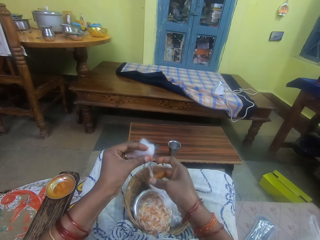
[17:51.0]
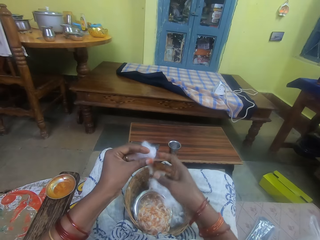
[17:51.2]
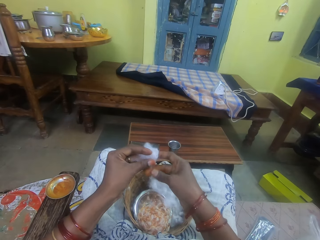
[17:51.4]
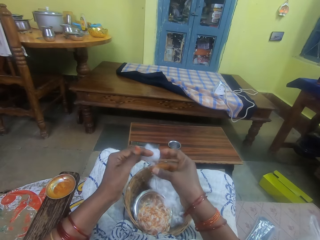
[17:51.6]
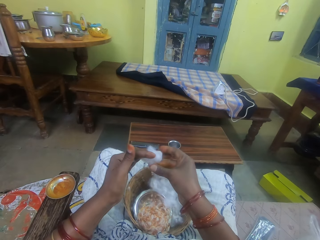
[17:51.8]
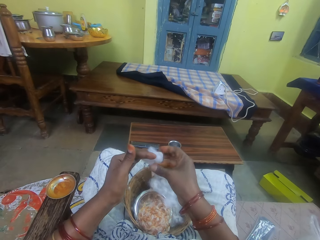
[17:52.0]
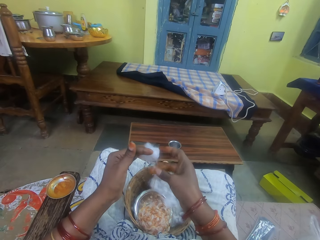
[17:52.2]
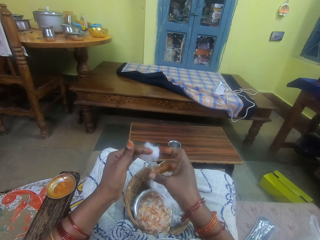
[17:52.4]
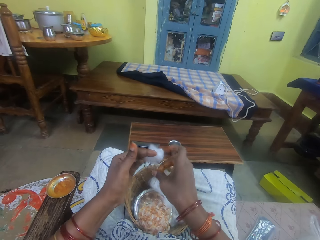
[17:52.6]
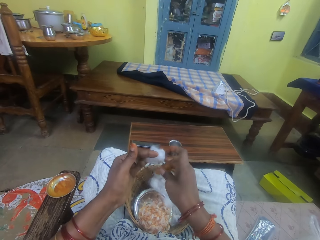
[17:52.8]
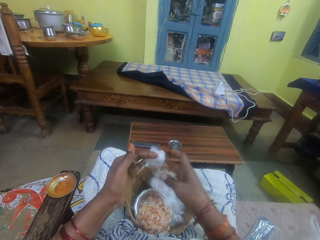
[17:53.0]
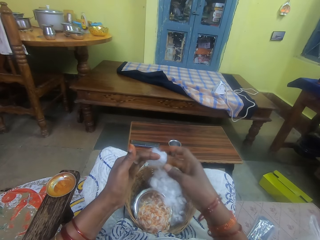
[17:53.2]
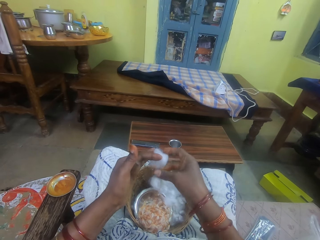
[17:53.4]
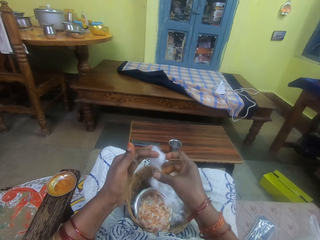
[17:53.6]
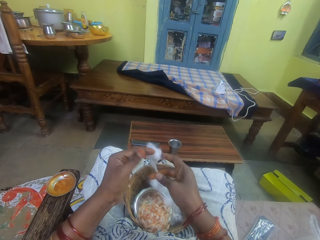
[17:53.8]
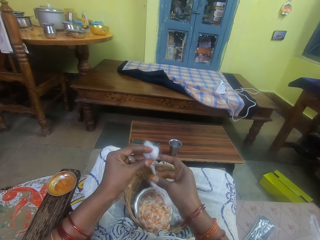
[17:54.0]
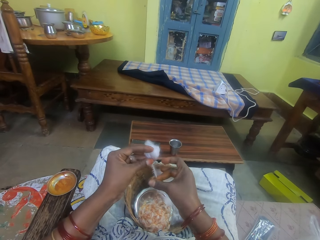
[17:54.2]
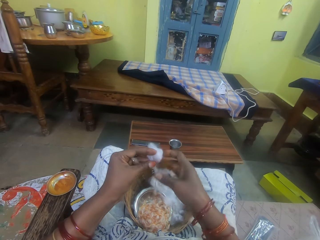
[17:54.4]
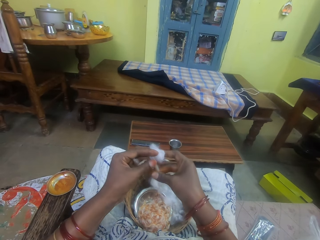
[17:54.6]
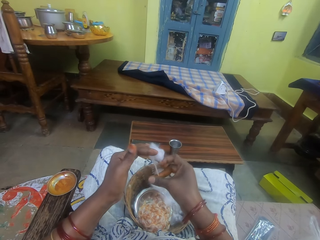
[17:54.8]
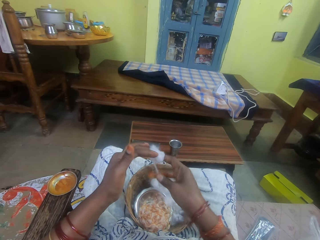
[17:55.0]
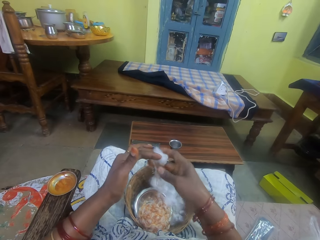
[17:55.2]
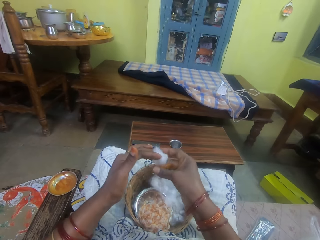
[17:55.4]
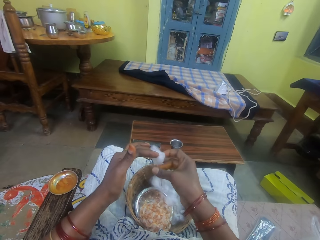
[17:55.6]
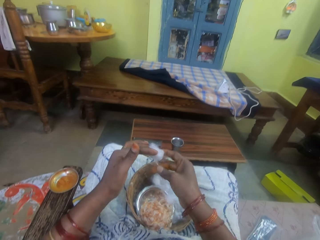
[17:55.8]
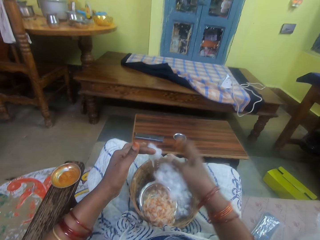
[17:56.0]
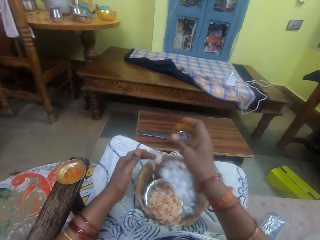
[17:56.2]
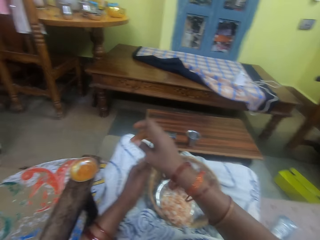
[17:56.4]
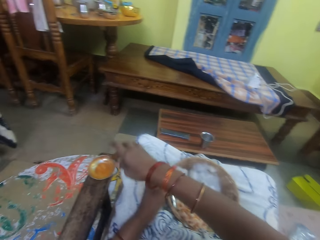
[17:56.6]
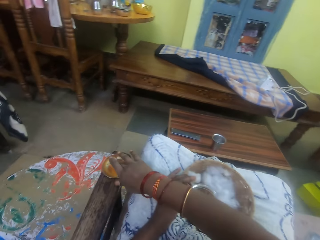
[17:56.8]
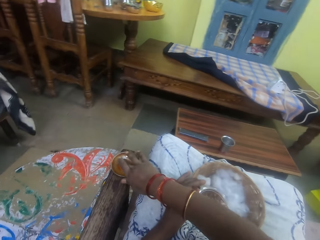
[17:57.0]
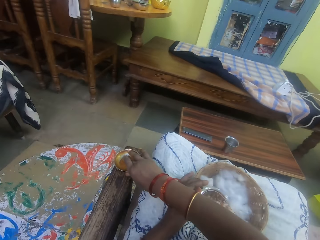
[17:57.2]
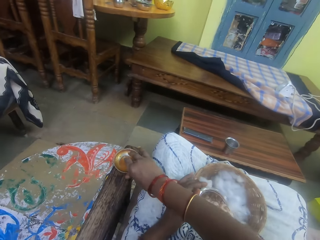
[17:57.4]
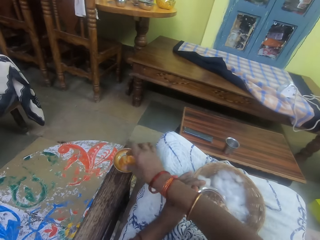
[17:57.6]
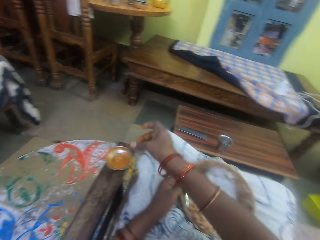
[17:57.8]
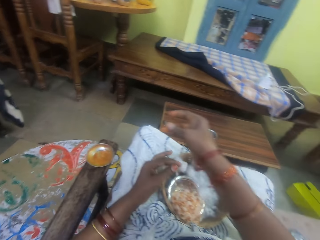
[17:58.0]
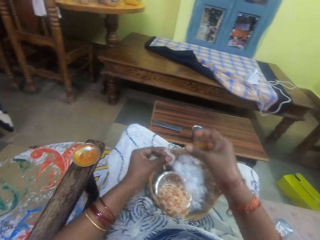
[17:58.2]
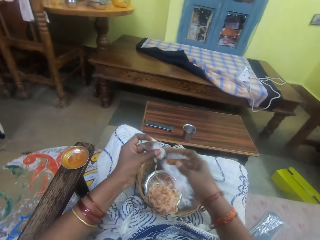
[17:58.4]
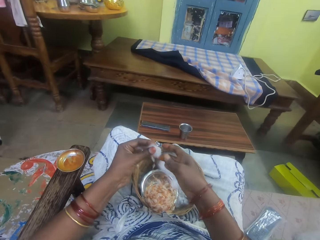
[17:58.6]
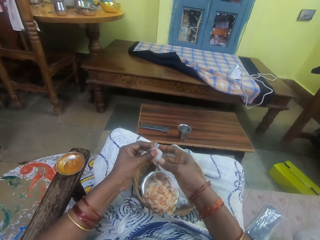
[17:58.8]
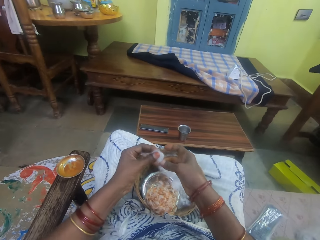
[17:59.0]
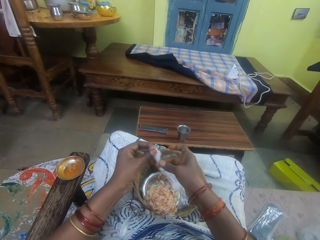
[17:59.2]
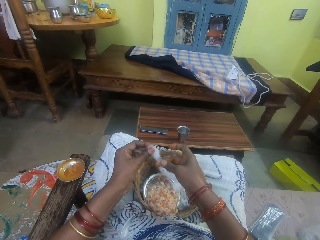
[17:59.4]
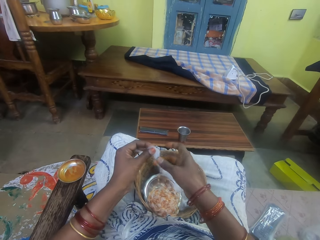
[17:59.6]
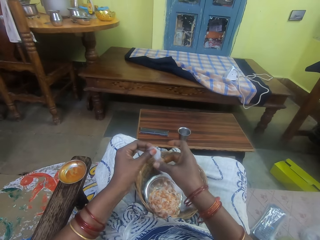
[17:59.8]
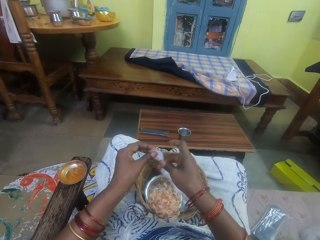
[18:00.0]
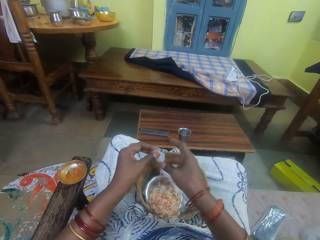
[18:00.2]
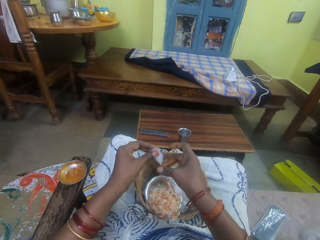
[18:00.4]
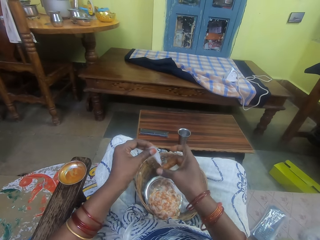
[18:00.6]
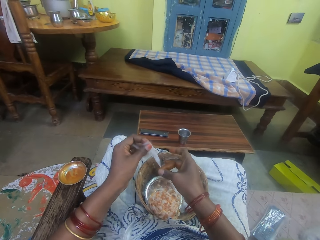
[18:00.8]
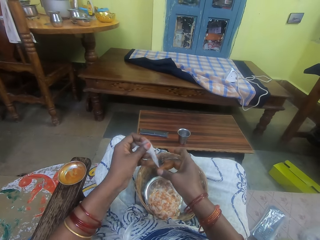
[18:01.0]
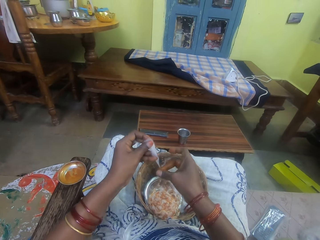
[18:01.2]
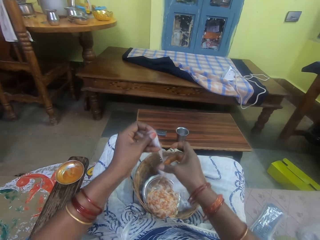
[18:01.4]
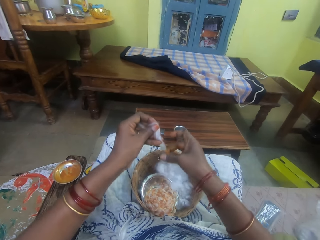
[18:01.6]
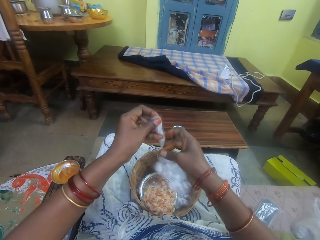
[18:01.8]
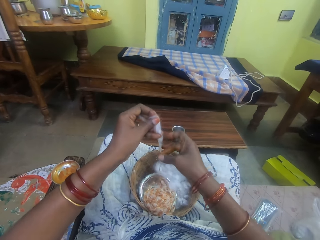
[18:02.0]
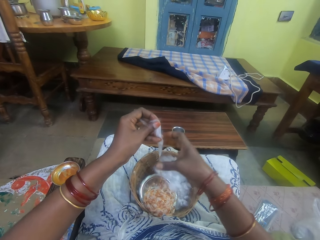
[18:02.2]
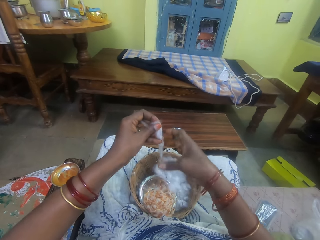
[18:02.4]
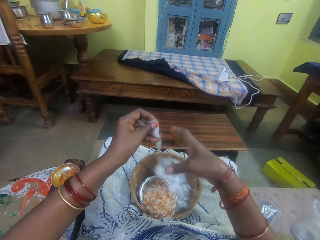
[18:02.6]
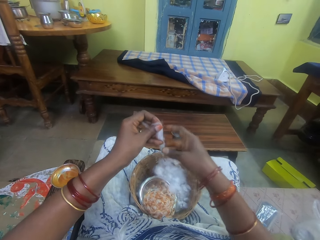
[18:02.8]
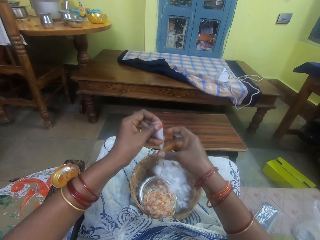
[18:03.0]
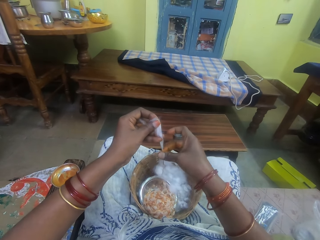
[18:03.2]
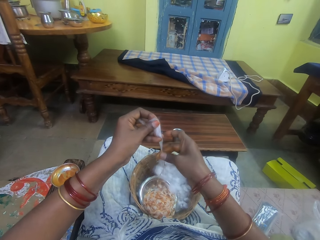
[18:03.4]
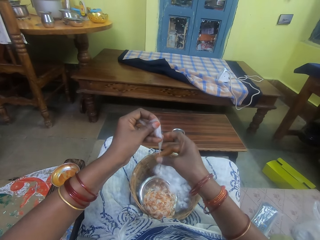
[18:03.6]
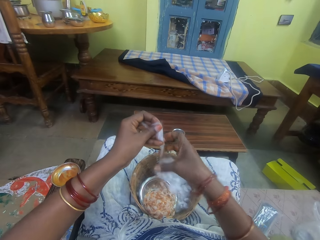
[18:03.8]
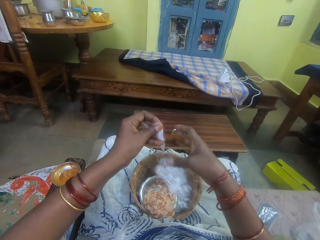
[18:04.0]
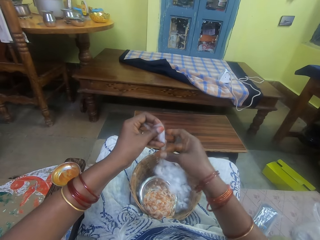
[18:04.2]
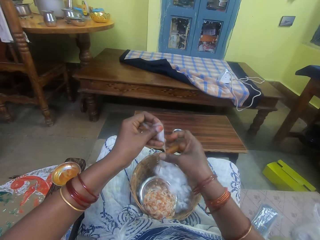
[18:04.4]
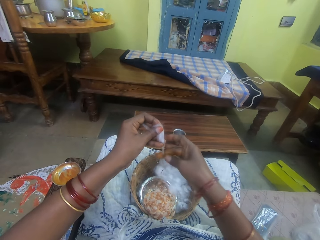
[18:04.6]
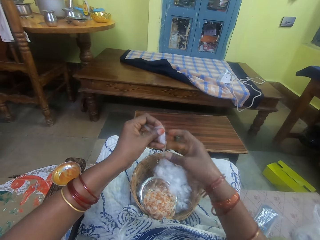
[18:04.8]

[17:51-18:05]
The camera wearer dips her right middle finger into the oil container on the chair arm. She smears the oil on her right middle finger with her right thumb. She twists the cotton wool in her left hand with her right fingers.

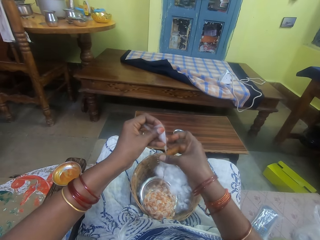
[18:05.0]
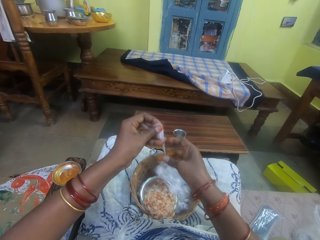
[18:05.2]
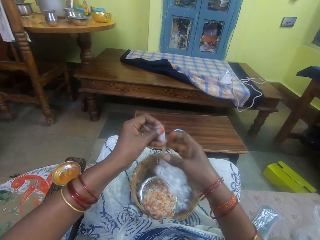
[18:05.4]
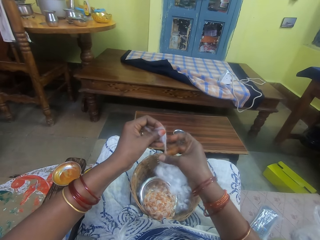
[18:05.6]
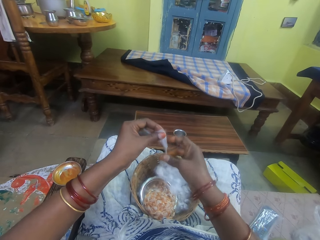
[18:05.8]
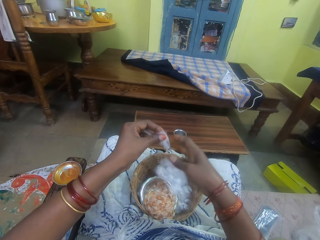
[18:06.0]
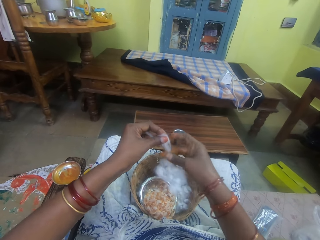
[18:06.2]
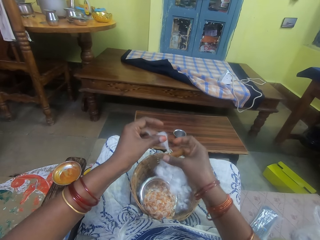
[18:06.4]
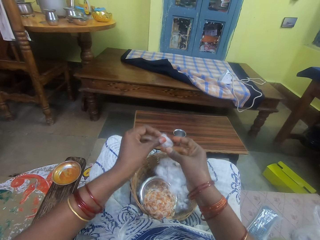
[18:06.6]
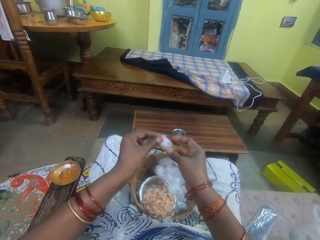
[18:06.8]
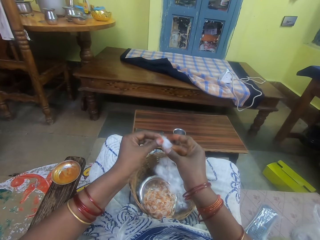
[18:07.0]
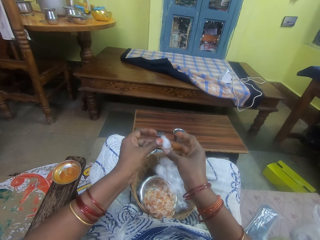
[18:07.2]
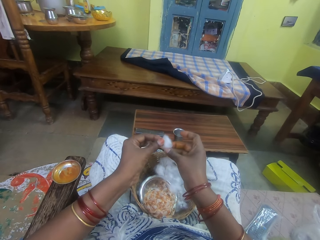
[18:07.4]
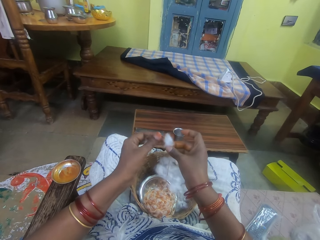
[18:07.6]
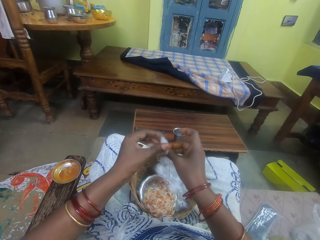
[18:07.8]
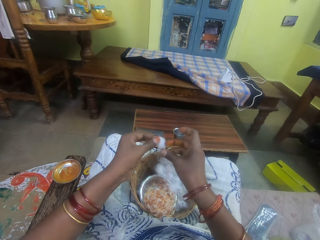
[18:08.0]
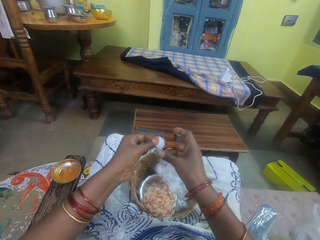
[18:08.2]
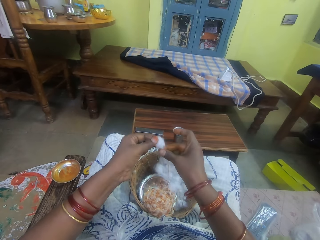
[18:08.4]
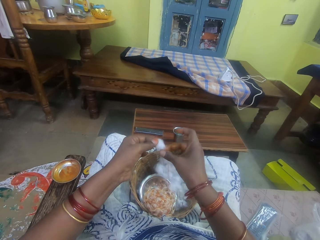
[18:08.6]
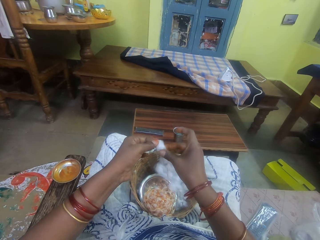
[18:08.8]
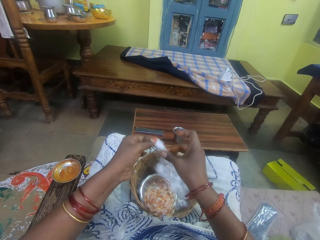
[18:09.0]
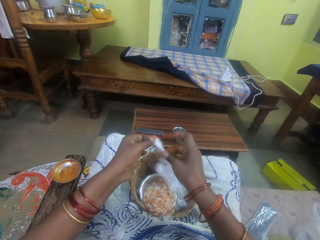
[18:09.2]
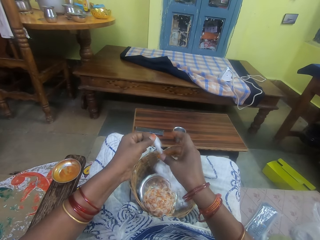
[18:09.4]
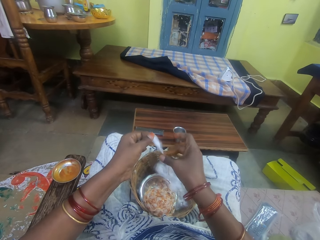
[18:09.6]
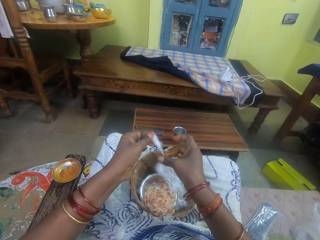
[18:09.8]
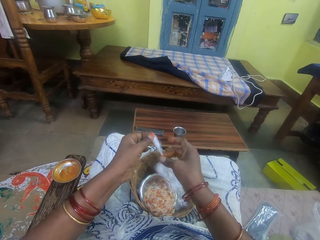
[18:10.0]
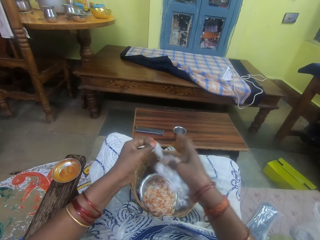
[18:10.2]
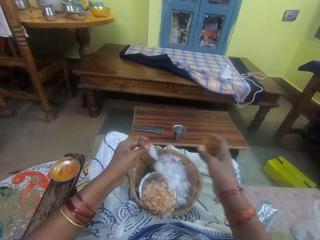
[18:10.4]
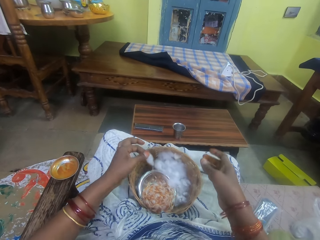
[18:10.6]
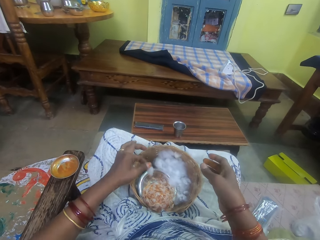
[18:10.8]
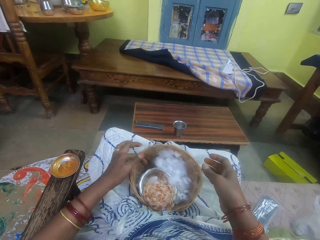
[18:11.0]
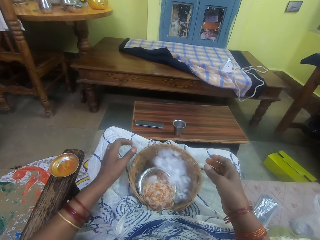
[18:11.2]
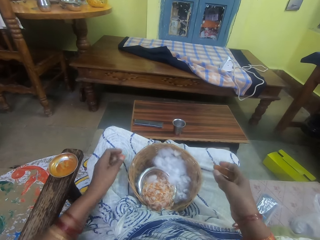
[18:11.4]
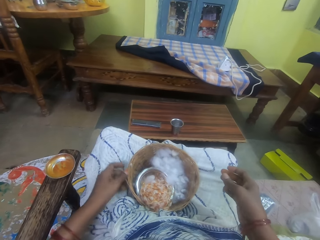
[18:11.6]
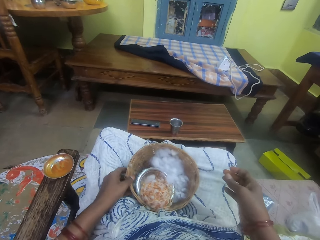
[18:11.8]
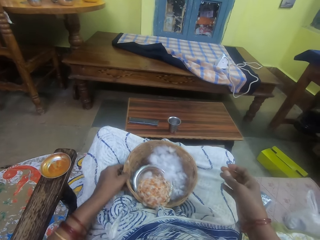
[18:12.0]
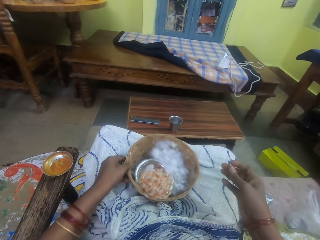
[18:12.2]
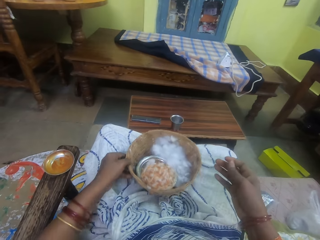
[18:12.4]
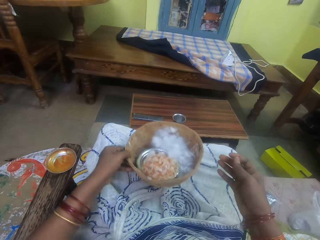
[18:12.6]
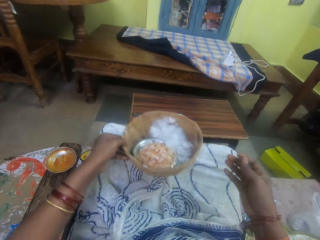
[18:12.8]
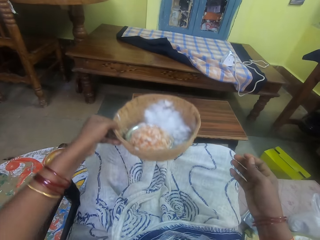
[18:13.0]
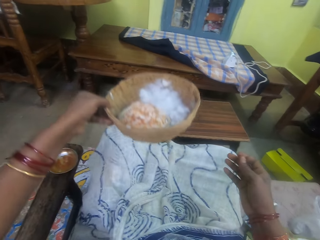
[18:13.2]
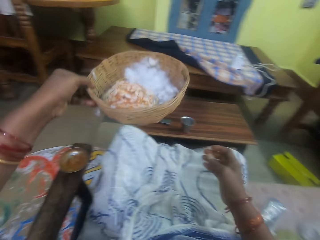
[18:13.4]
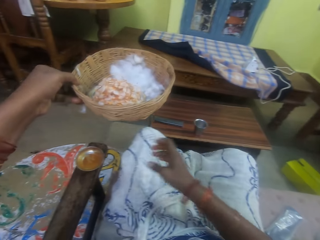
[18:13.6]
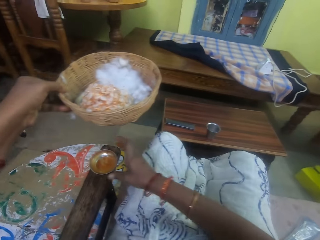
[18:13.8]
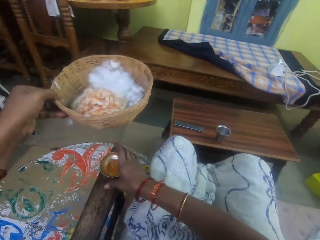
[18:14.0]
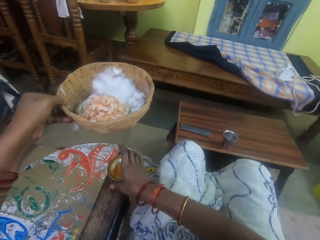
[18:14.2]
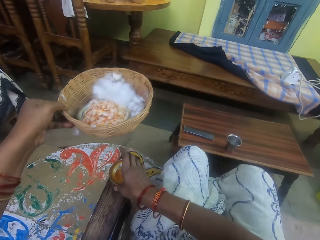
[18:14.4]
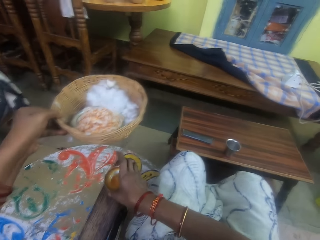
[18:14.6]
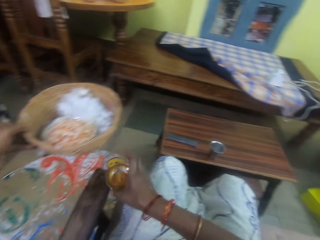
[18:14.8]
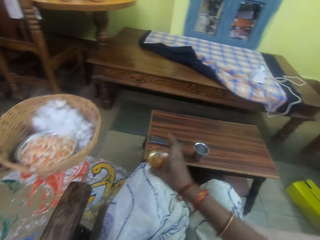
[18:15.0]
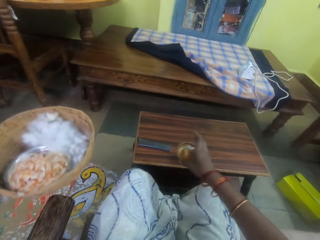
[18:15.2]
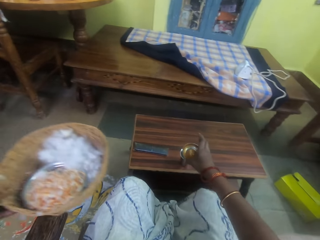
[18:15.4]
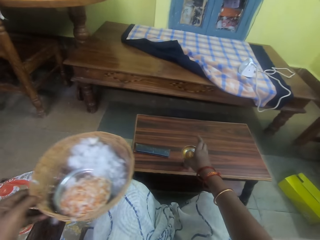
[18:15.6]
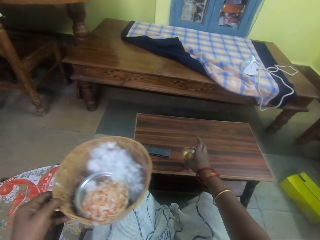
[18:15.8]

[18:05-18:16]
The camera wearer drops the cotton wool in her left hand in a container in the basket on her lap. She lifts the basket from her lap with her left hand. She picks up the oil container on the chair arm with her right hand.
